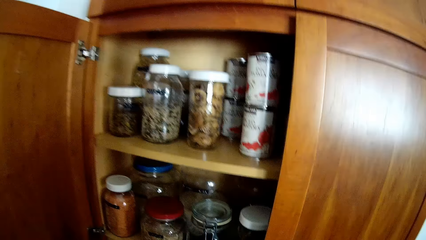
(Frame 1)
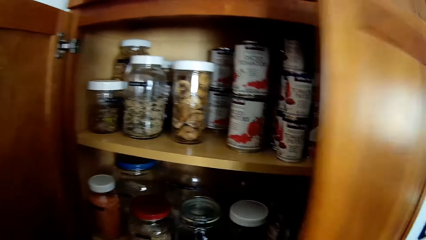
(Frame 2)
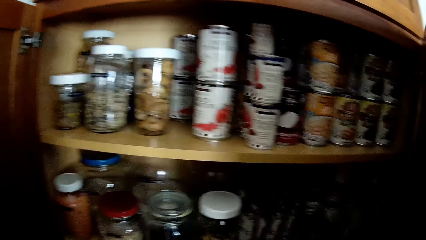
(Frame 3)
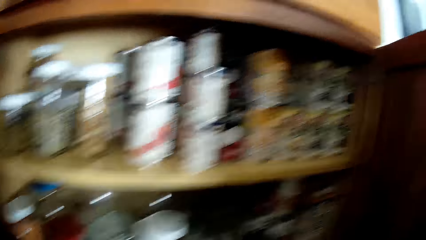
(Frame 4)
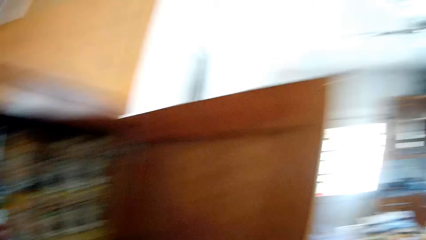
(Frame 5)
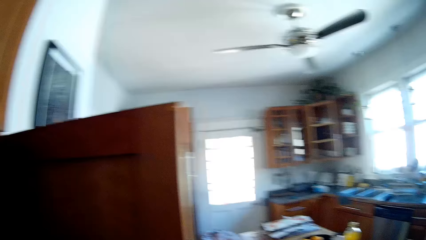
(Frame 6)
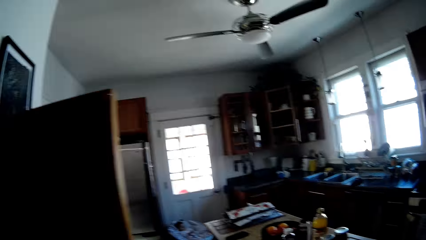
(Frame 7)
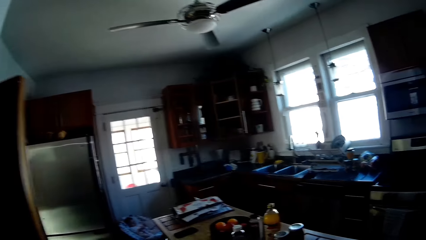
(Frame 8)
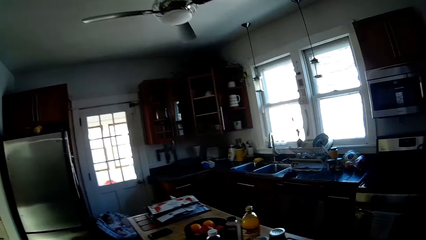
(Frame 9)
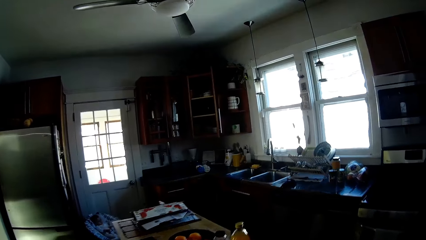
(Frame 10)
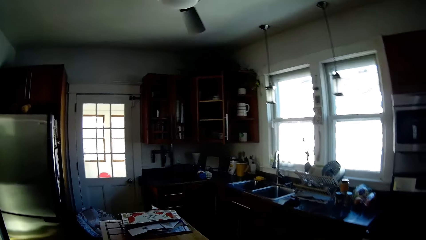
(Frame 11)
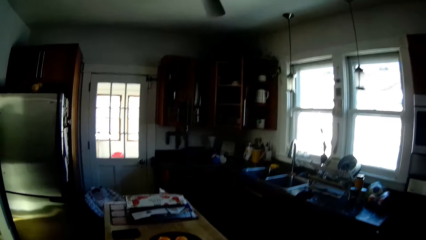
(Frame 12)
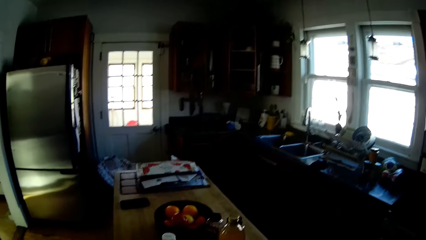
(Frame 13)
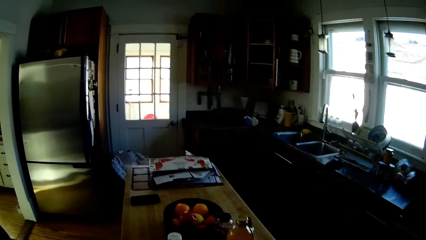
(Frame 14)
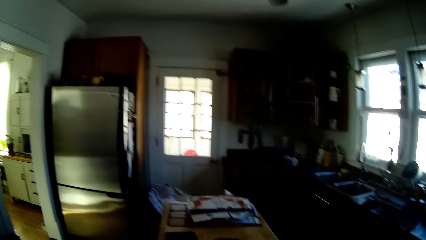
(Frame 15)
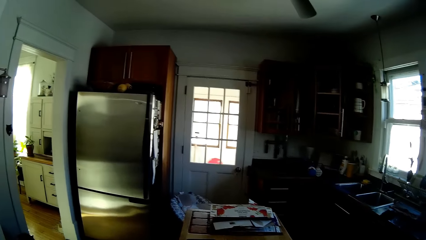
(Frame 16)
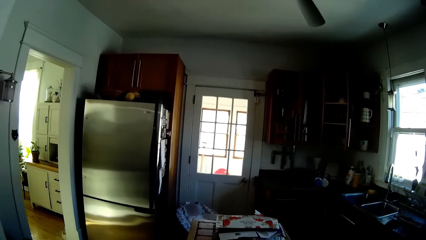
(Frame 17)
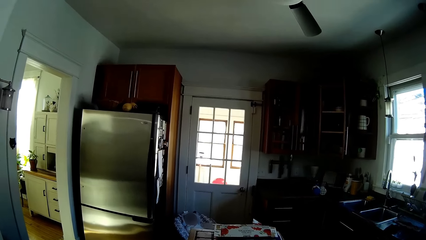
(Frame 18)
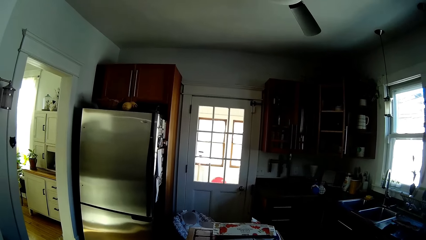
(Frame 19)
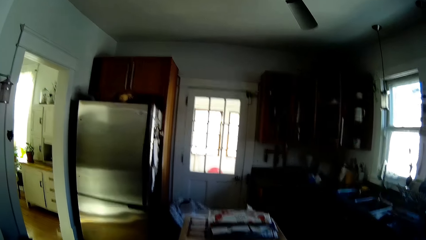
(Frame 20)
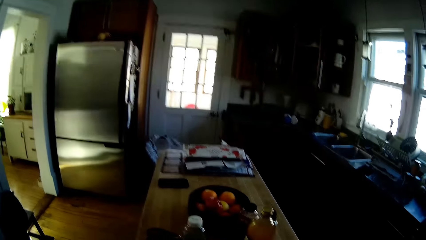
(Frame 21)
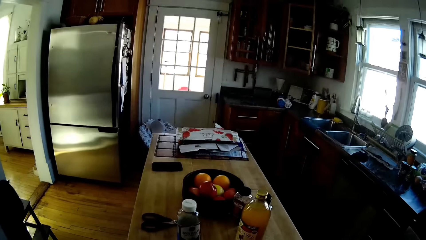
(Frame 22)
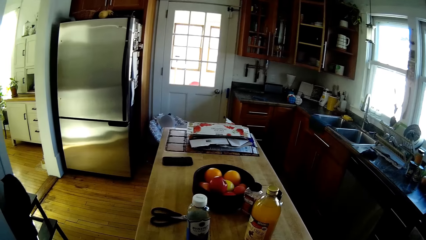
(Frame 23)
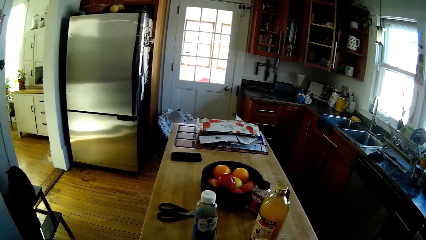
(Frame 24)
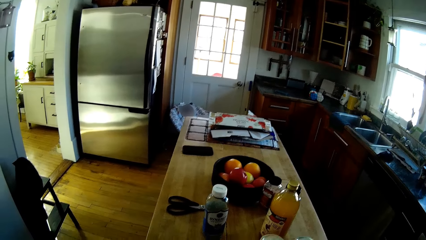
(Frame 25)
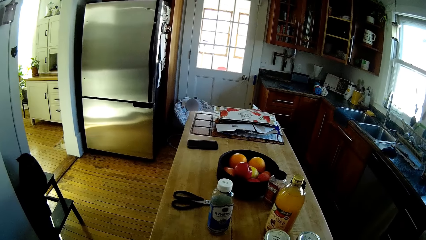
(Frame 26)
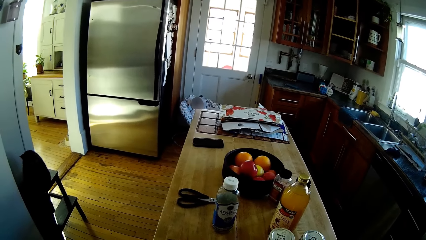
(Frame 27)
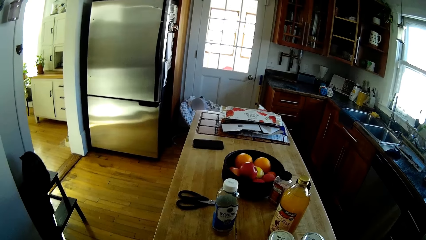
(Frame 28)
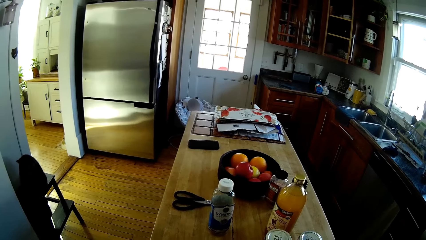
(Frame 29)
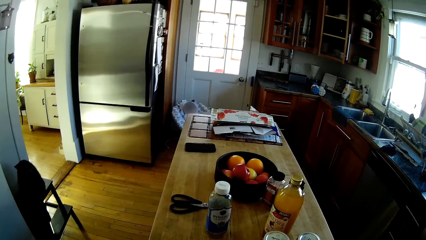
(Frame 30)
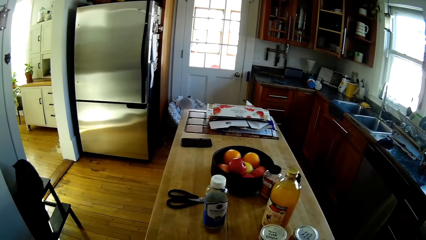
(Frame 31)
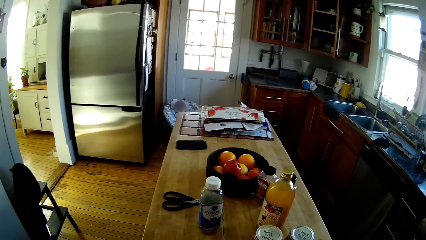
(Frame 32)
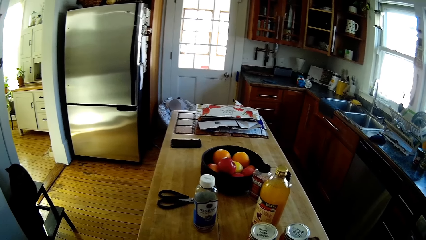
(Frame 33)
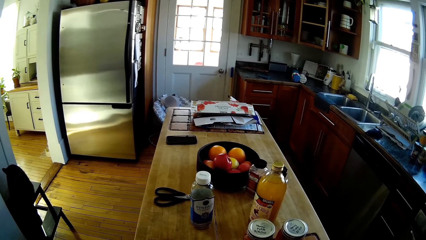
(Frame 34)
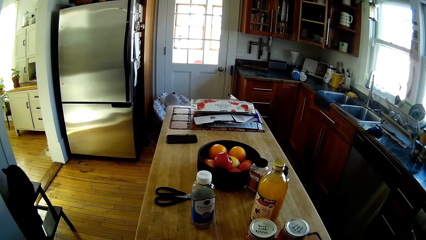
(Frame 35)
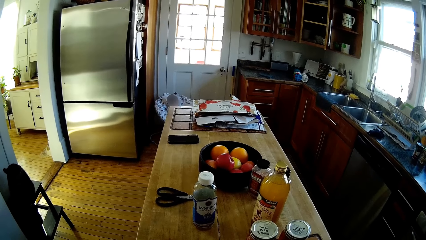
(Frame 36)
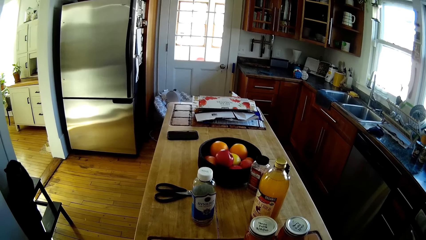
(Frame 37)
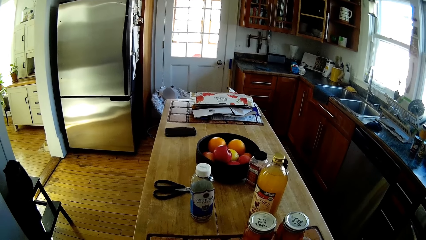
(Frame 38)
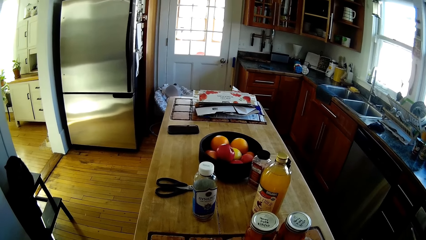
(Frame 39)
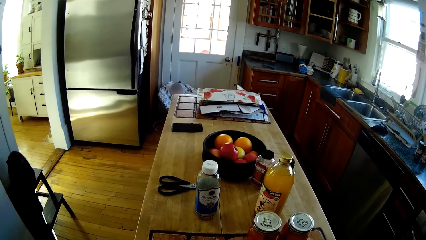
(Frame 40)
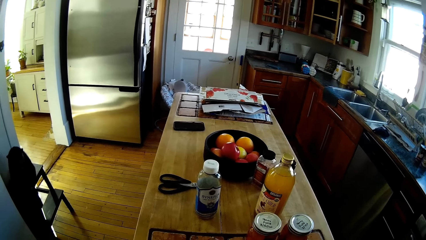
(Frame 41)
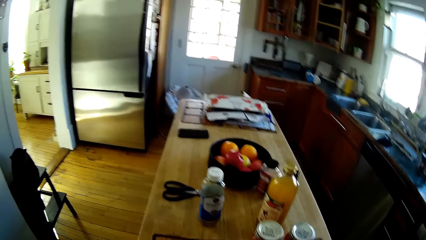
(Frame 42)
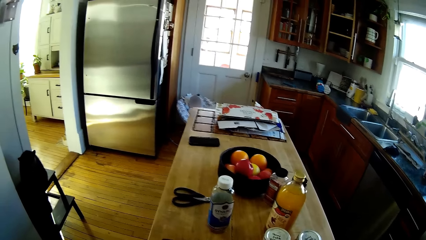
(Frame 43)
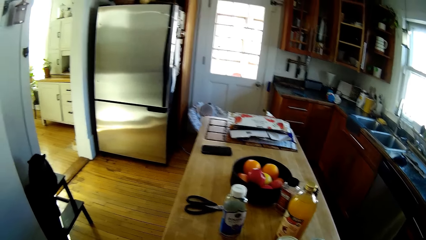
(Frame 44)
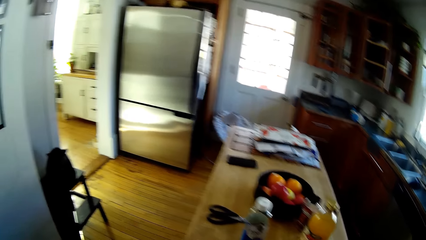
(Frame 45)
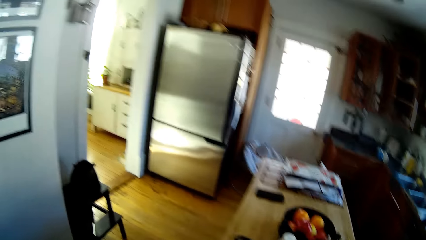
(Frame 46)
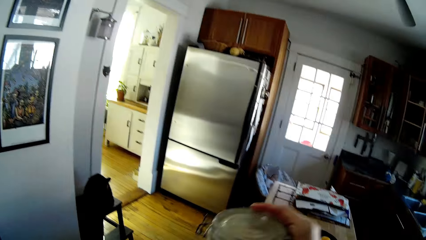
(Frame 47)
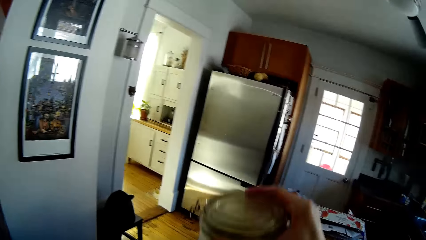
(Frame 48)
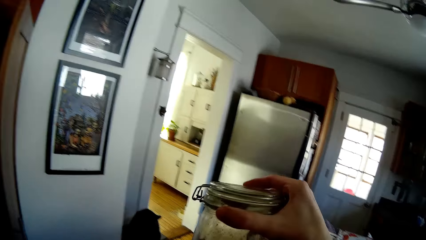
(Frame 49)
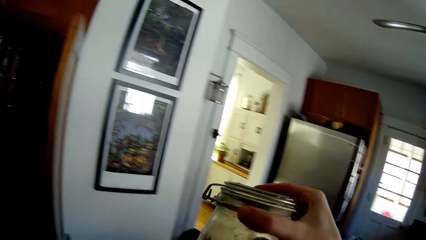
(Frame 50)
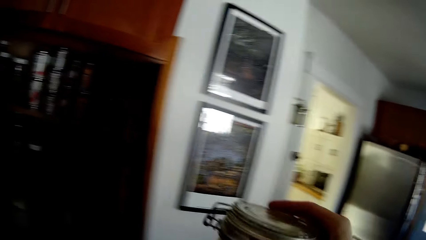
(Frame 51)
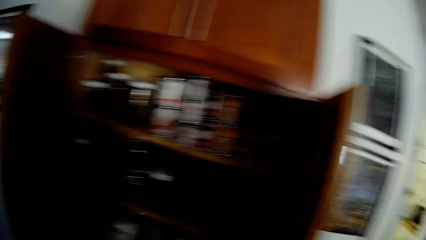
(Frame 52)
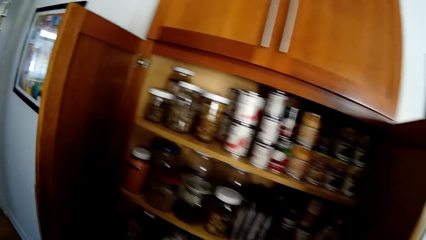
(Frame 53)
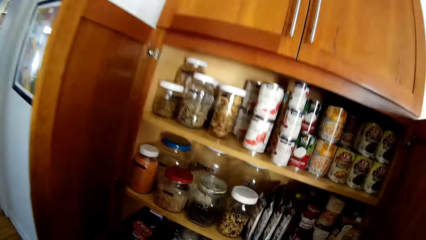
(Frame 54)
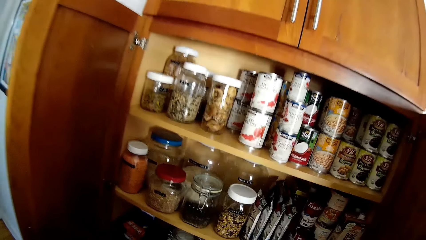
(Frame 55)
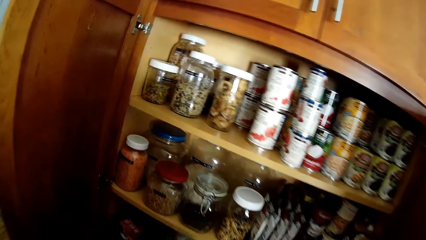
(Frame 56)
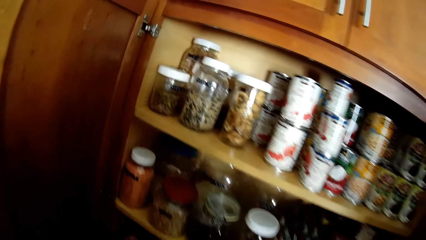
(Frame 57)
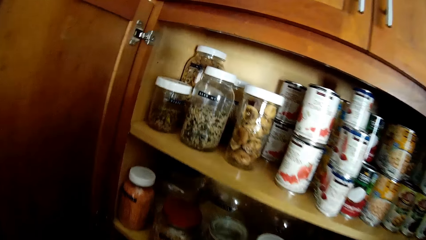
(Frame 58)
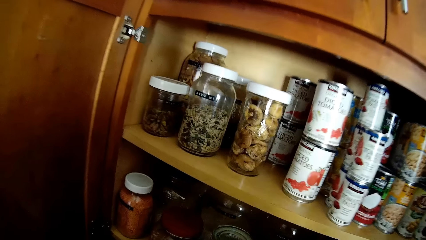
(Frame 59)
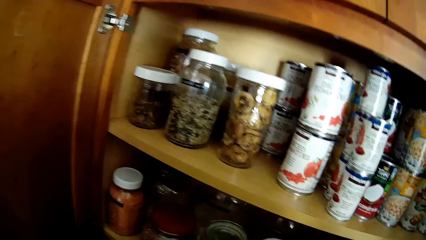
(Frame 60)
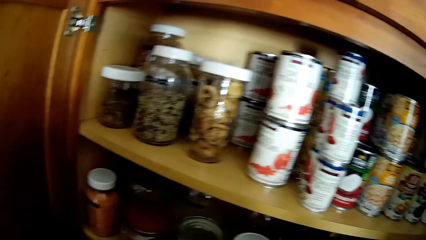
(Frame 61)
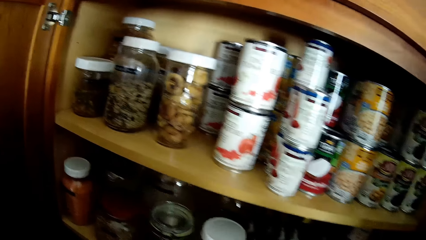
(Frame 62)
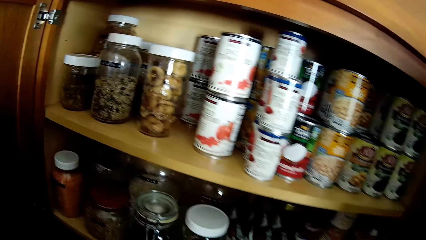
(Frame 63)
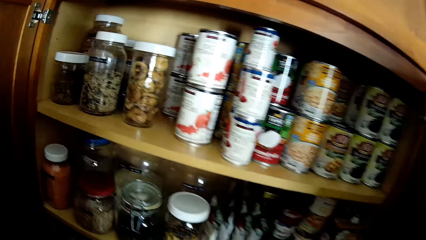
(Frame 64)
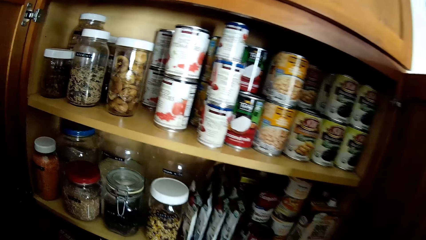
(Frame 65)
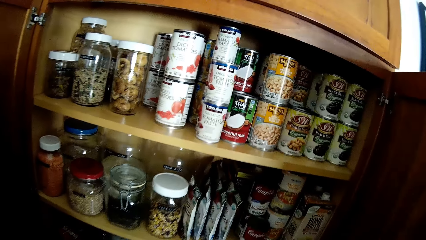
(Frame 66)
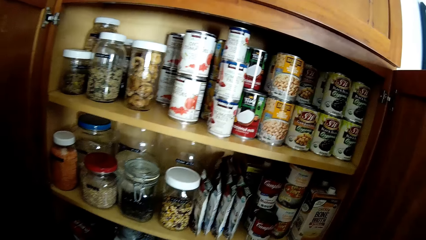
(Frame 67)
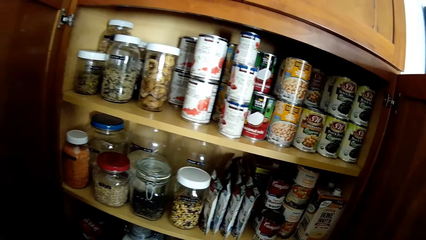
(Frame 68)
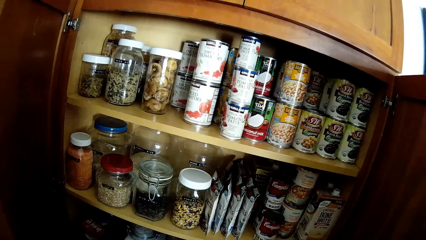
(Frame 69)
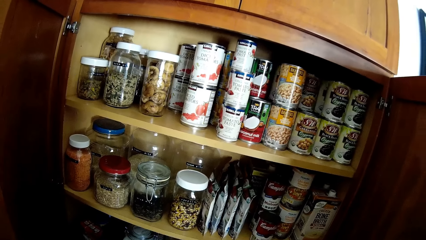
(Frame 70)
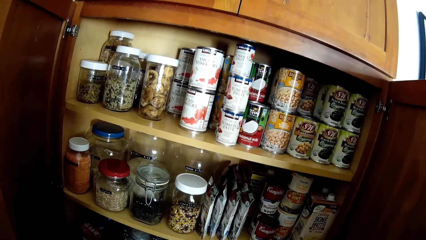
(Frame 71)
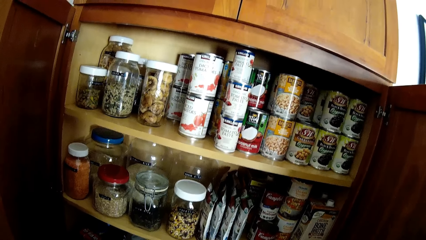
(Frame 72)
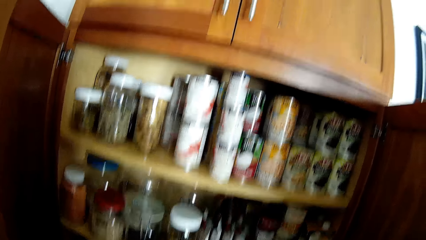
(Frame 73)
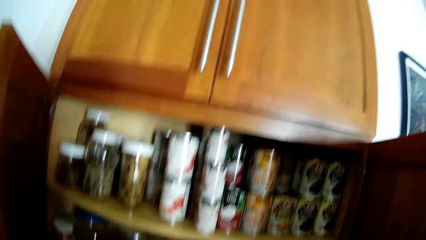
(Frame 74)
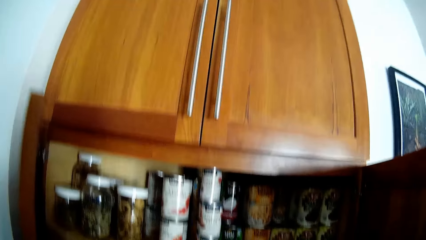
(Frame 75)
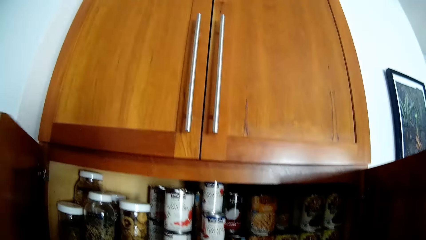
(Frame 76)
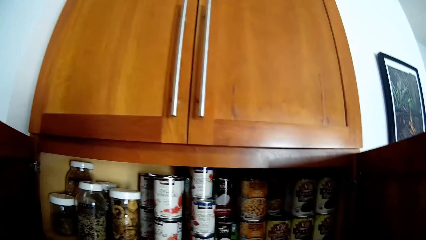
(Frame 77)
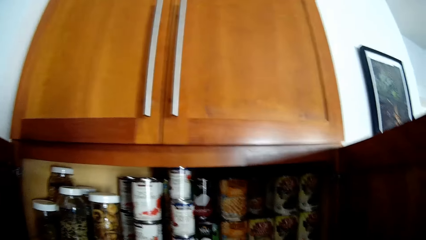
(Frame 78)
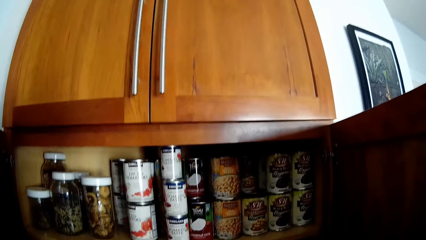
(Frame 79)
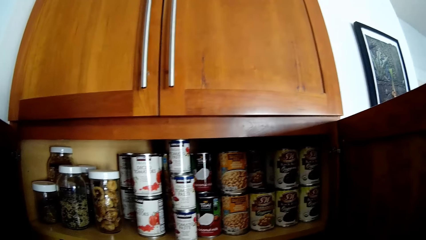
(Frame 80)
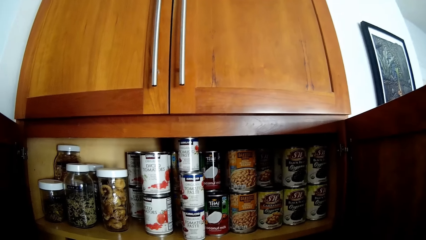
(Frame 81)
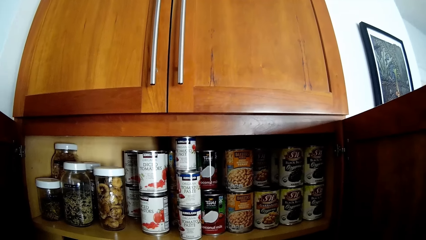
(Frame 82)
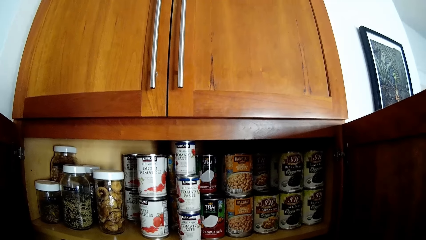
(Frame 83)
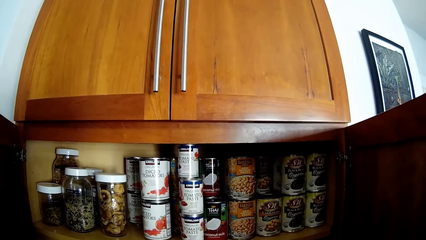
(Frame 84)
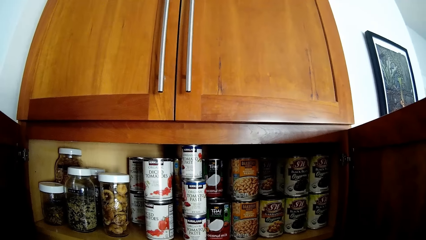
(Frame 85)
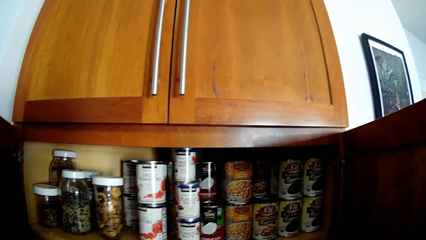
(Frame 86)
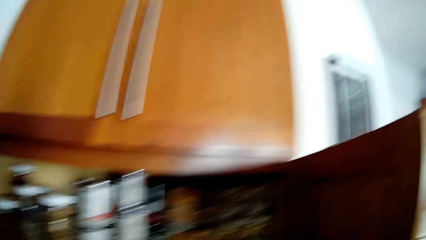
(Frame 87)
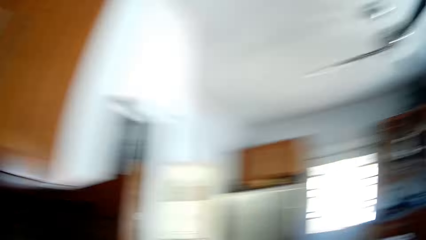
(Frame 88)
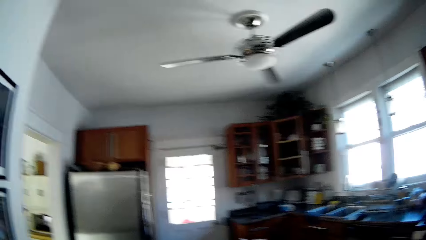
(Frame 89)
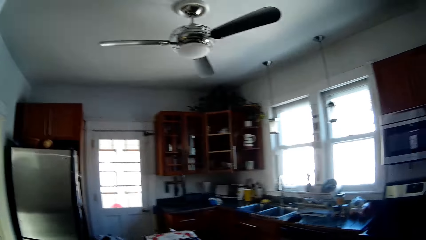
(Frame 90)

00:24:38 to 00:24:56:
The camera wearer opens the cupboard with her right hand. She holds a jar in her right hand.
